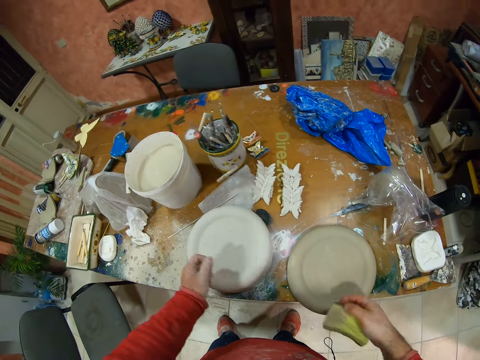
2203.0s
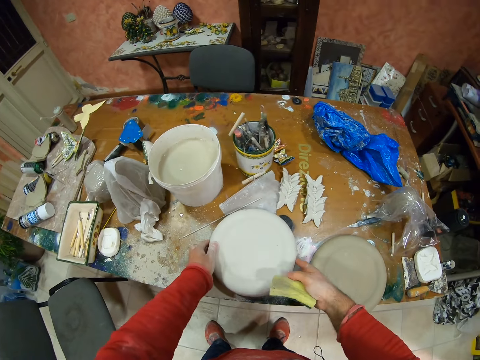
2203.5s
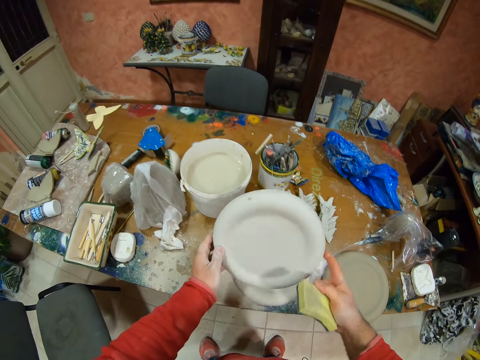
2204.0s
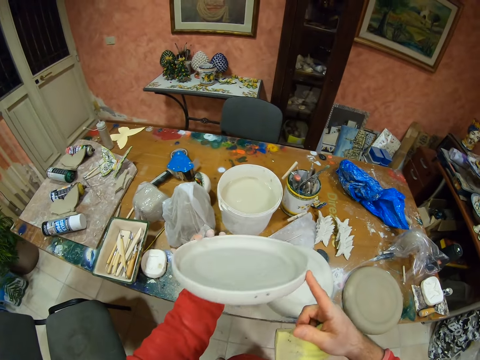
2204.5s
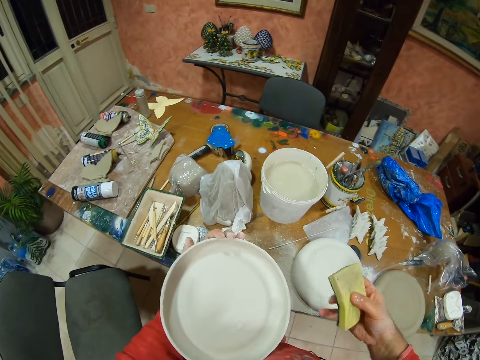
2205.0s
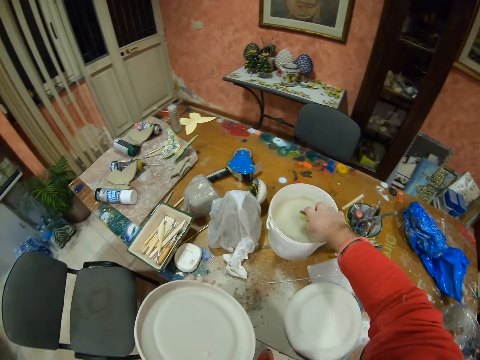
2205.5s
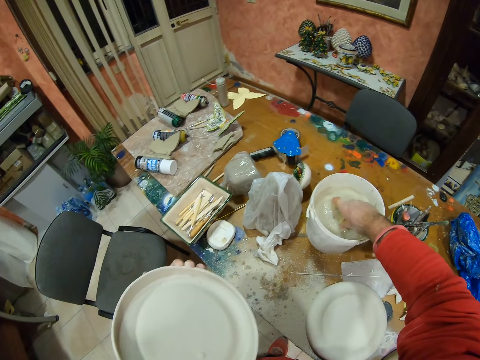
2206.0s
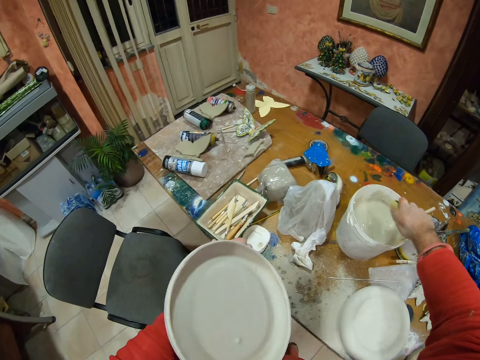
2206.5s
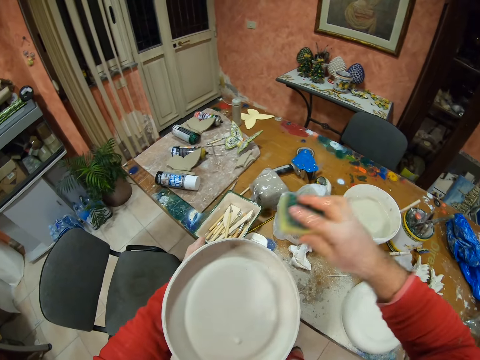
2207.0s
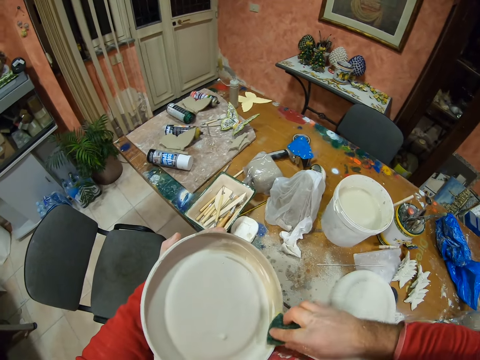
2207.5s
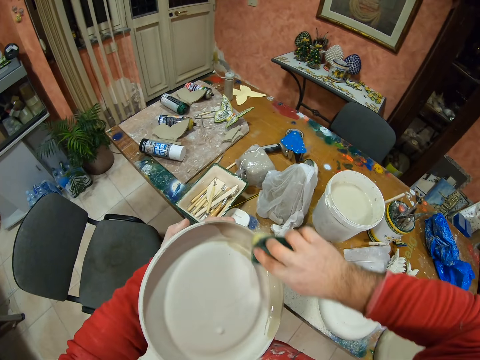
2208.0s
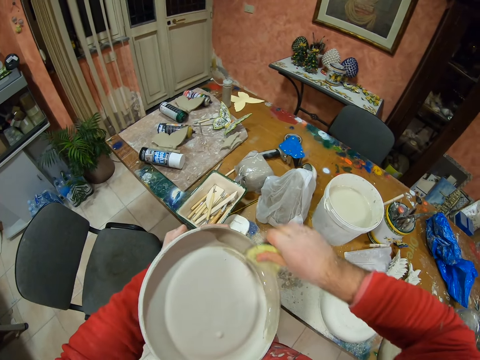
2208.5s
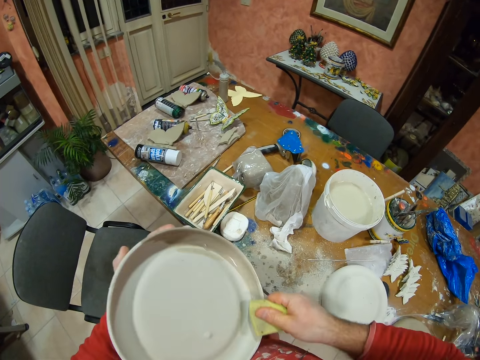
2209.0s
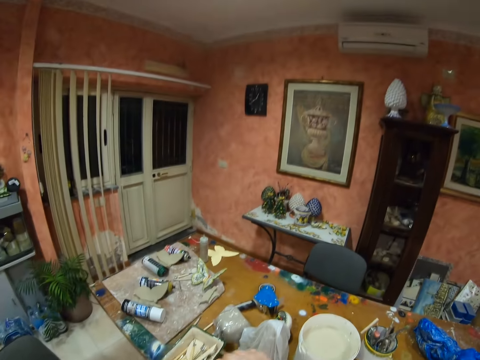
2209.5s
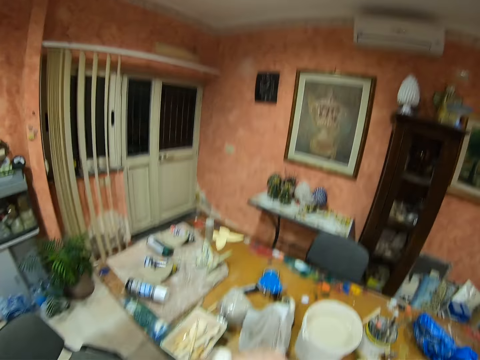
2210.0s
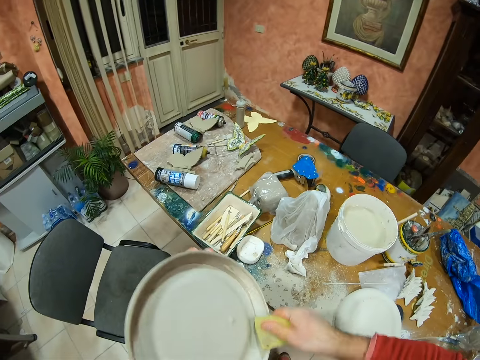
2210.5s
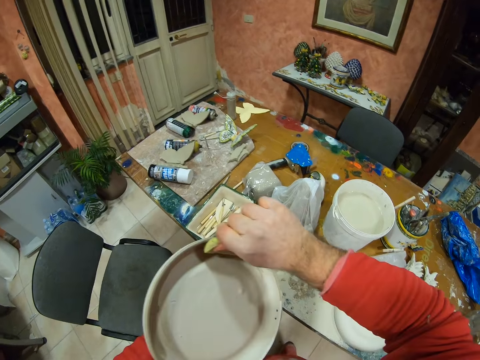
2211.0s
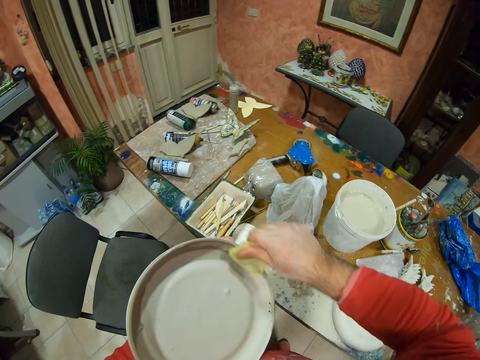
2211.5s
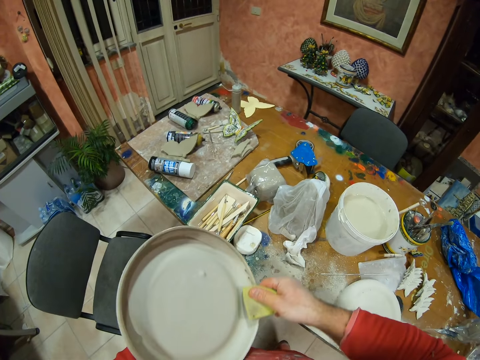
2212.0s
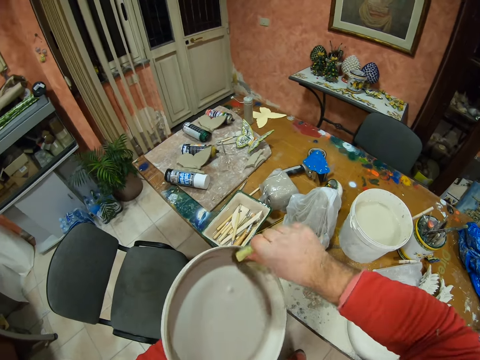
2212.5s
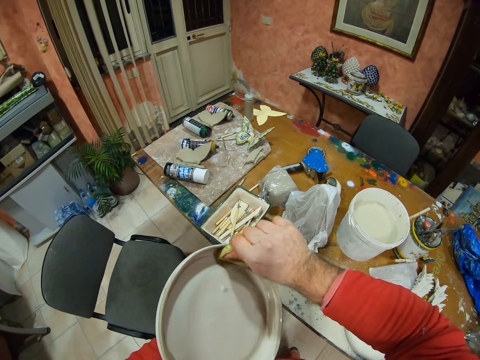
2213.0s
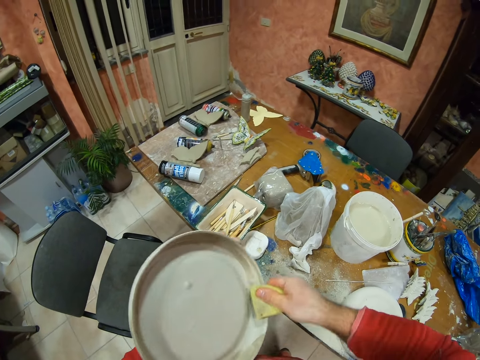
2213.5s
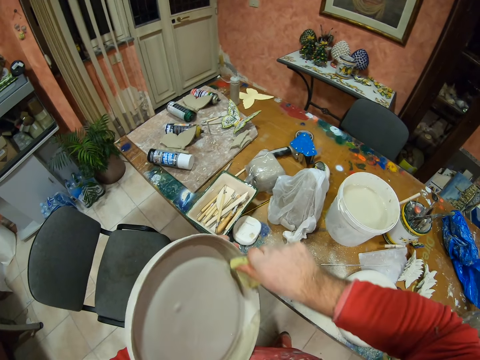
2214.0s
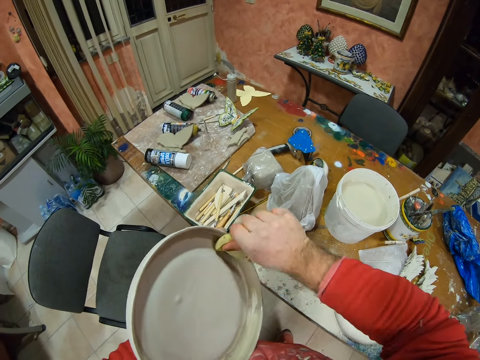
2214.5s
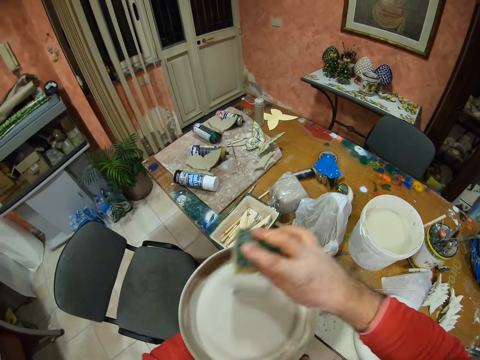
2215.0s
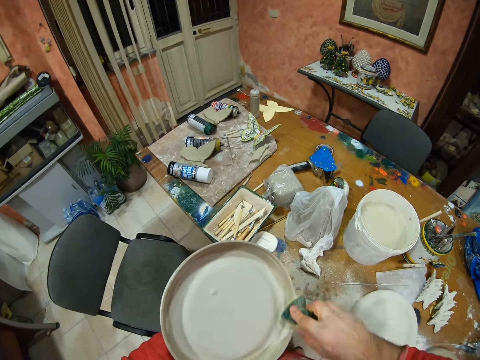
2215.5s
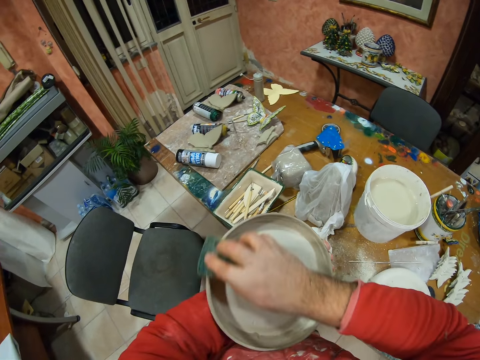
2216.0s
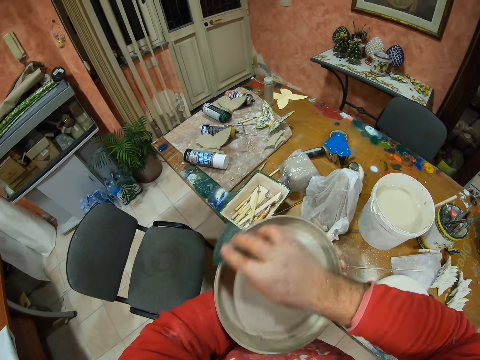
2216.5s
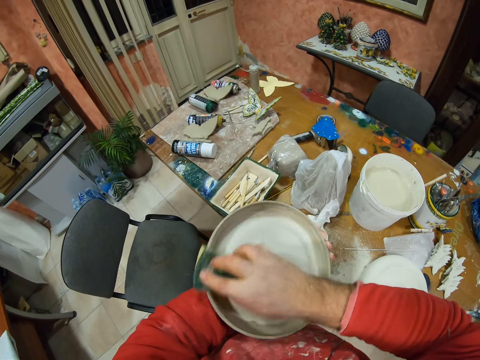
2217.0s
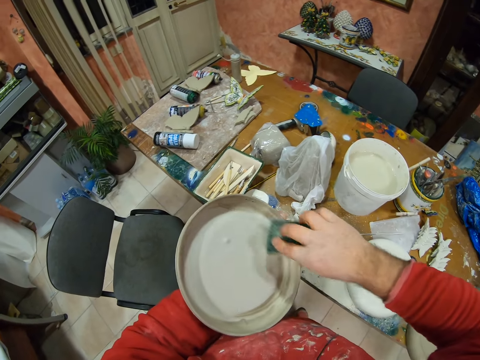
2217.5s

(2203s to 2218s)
The camera wearer picks up the pottery plate from the table. He dips the sponge in the bucket with his right hand. He polishes the decor with the sponge. He glazes the pottery plate with glaze.

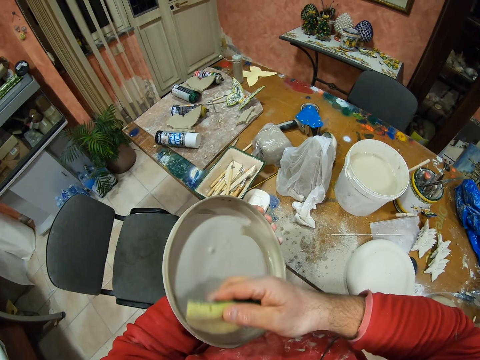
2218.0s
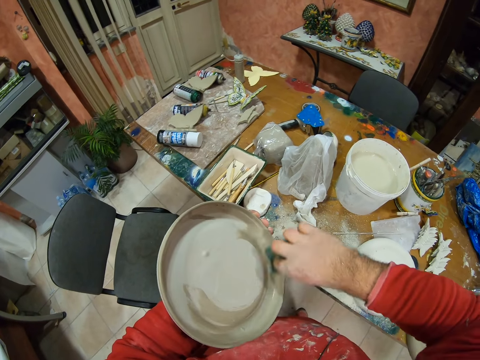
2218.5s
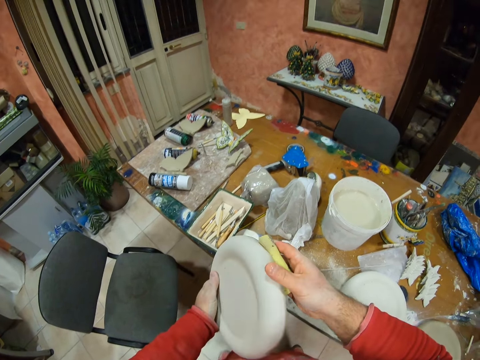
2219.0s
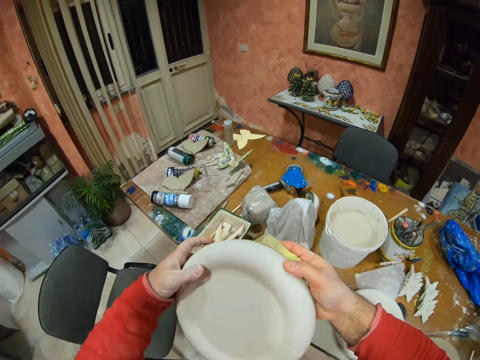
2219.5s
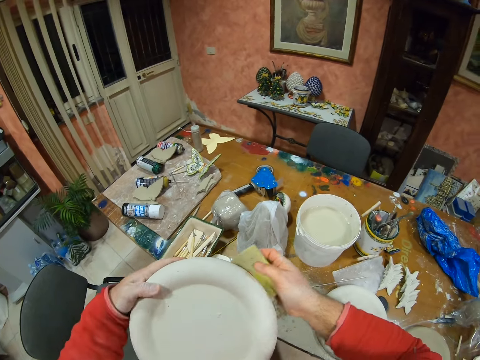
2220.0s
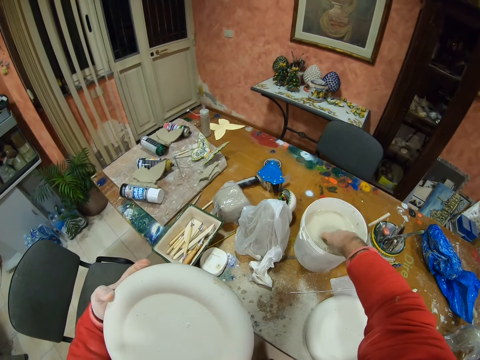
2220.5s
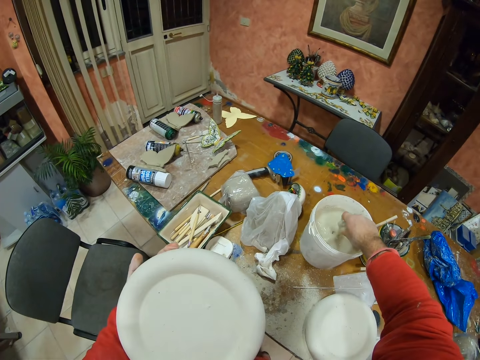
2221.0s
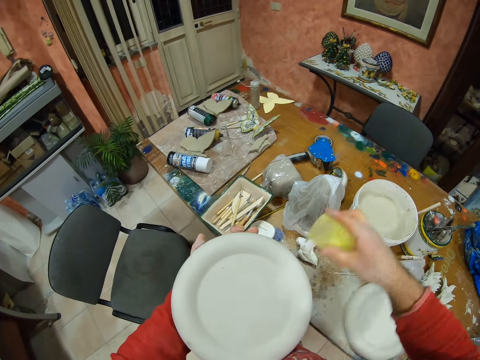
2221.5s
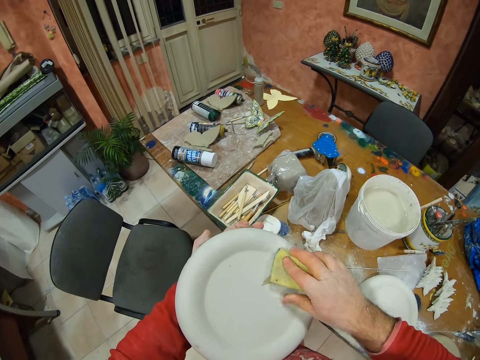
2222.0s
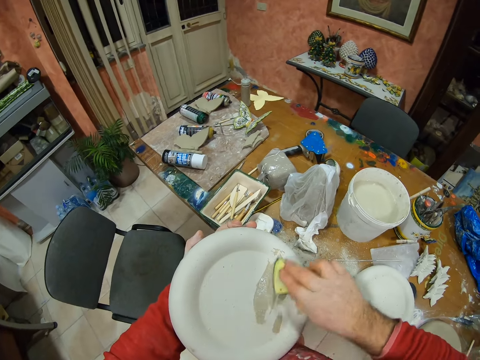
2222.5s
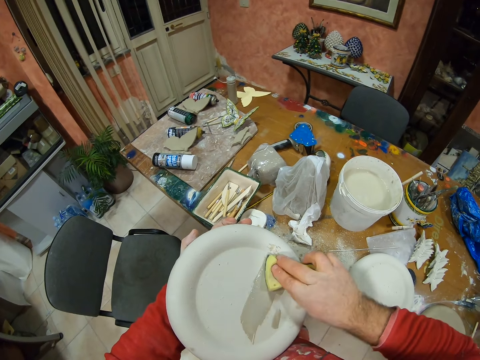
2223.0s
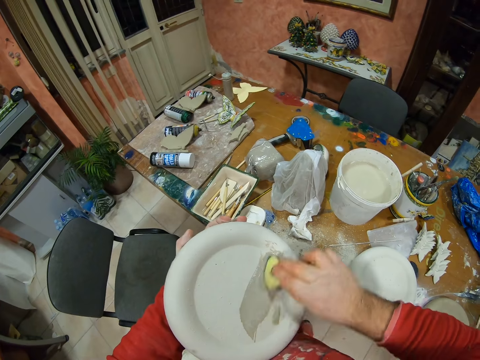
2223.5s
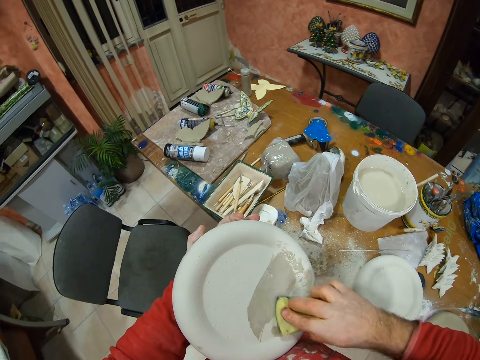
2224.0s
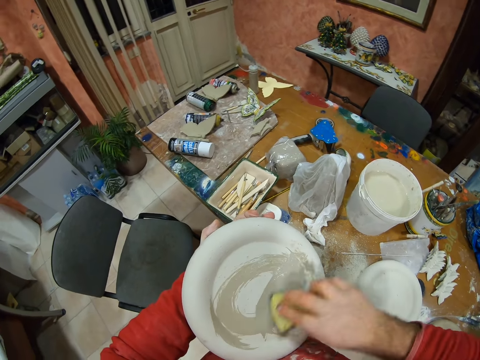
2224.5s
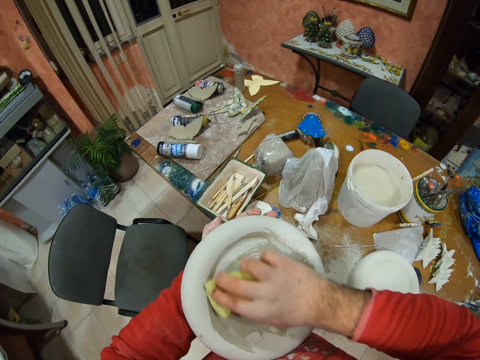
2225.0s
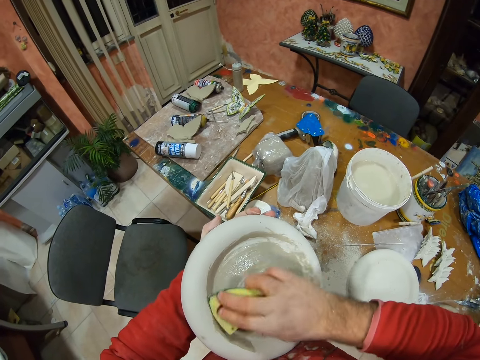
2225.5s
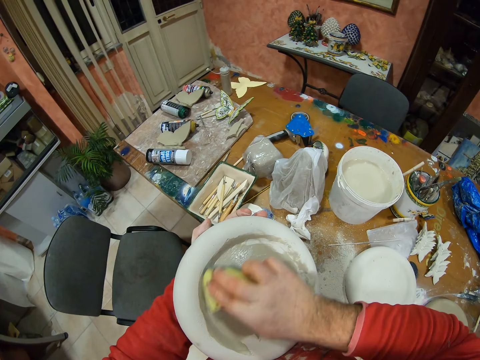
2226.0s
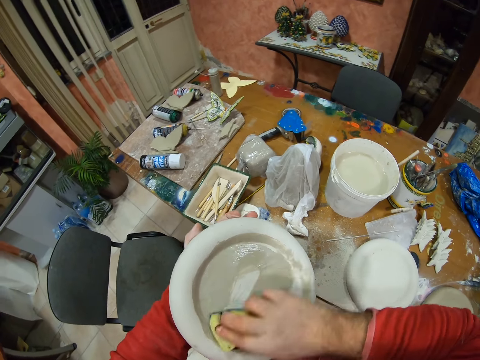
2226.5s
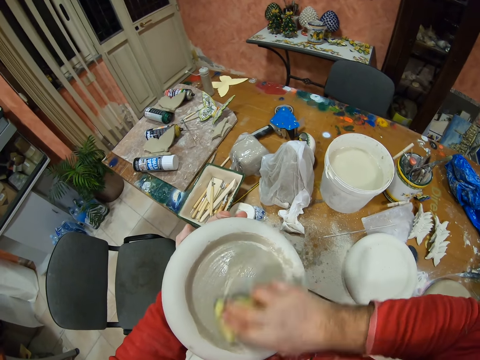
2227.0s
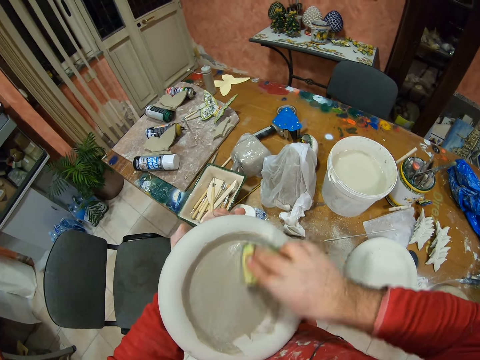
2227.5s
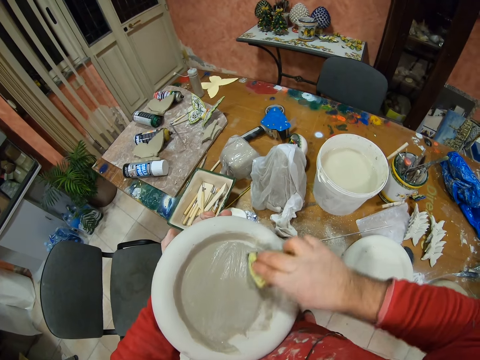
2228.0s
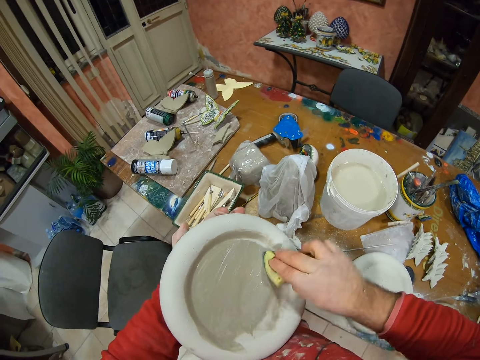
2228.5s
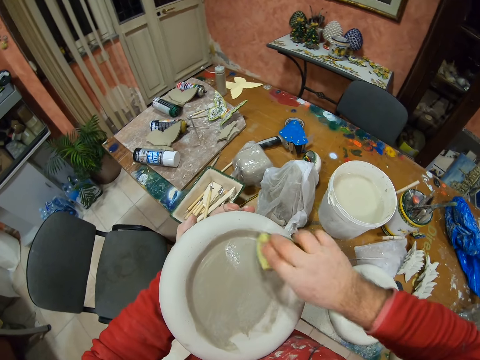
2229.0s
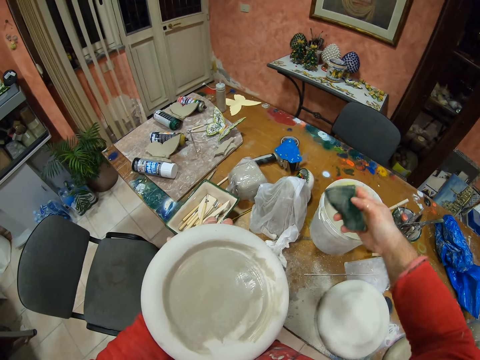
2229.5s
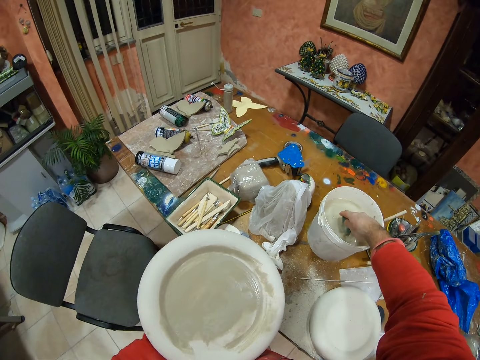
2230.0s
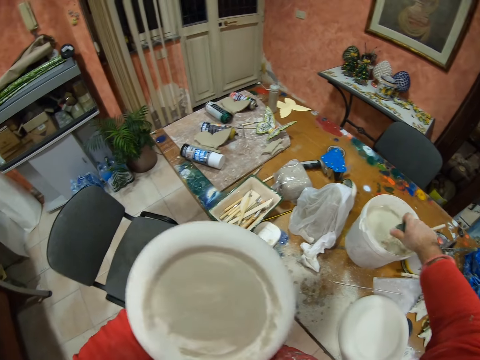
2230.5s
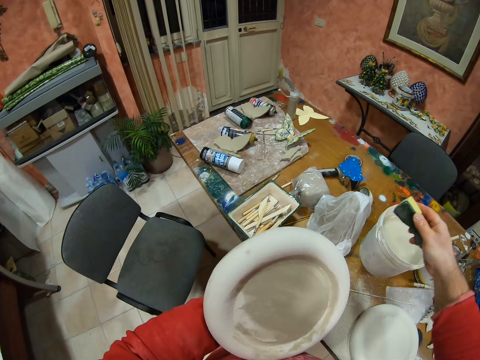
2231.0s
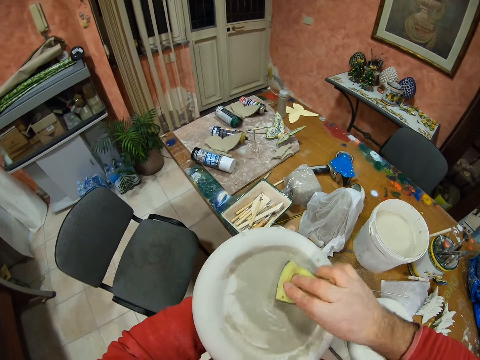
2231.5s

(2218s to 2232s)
The camera wearer dips the sponge in the bucket with his right hand. He glazes the pottery plate with glaze. He dips the sponge in the bucket with his right hand.
